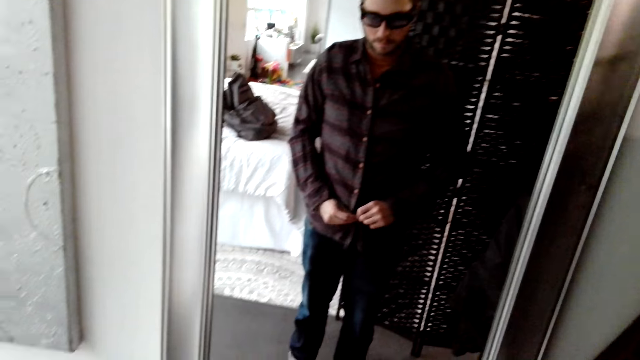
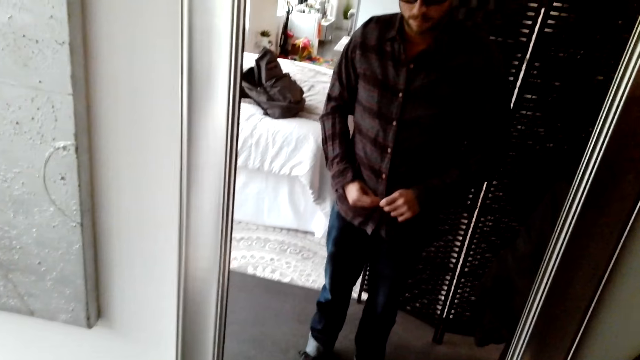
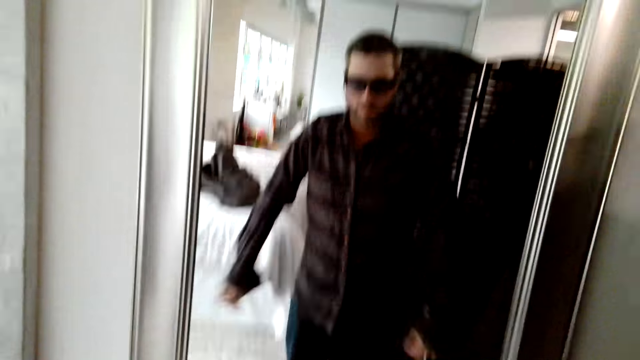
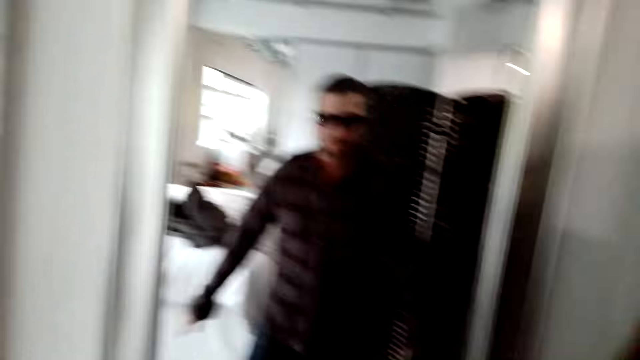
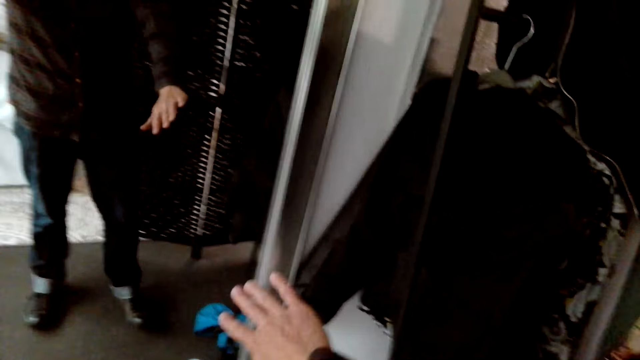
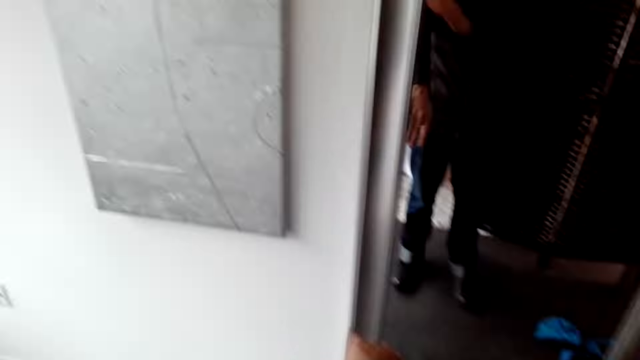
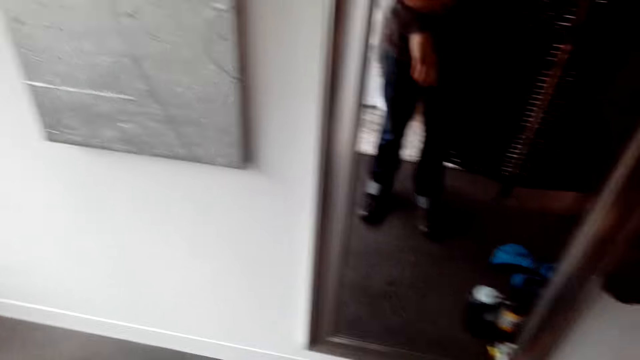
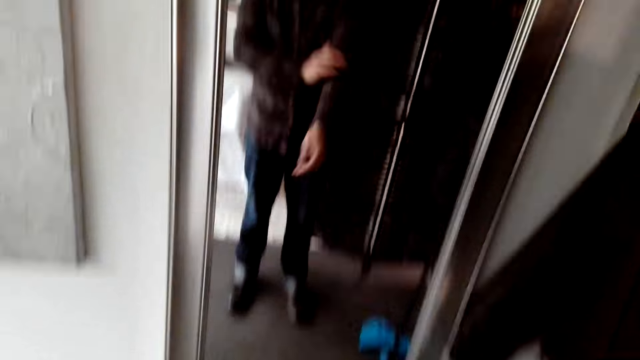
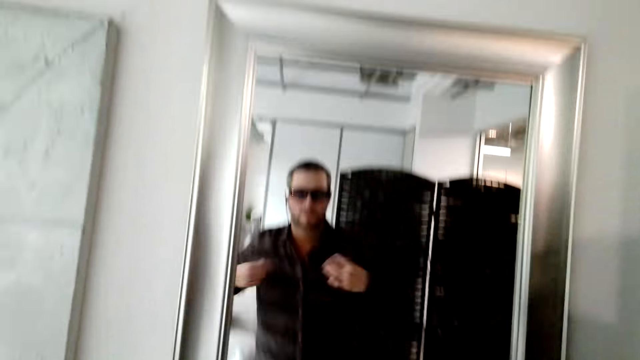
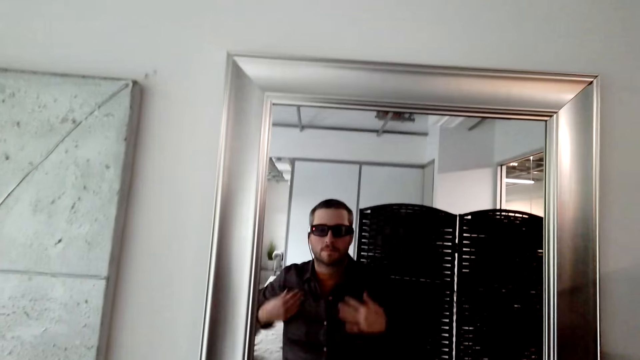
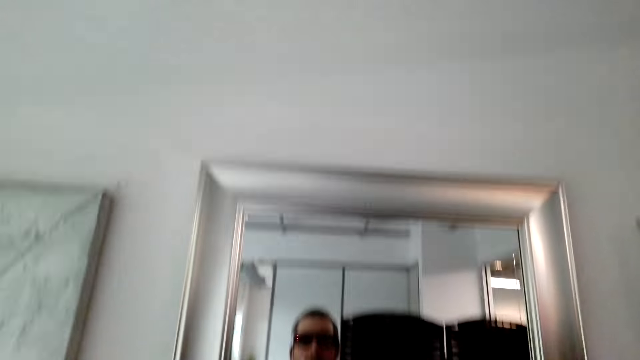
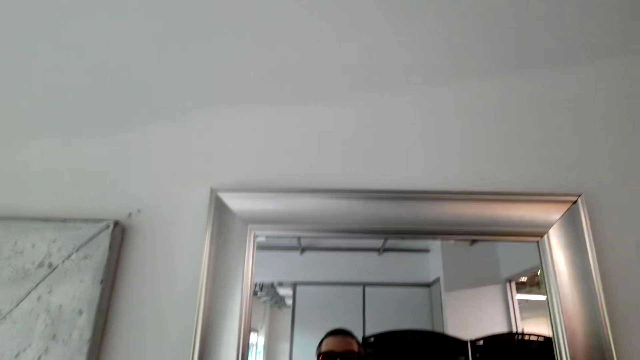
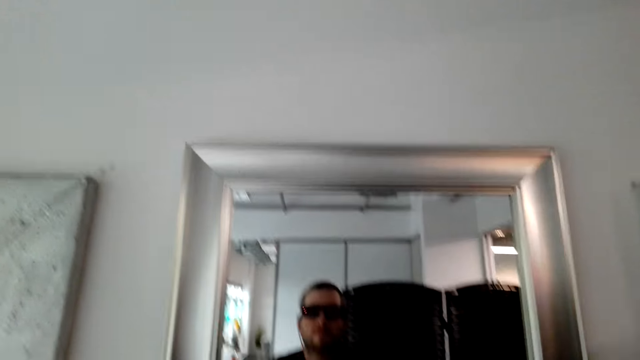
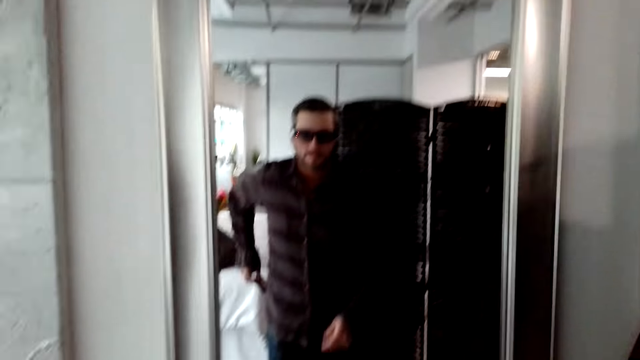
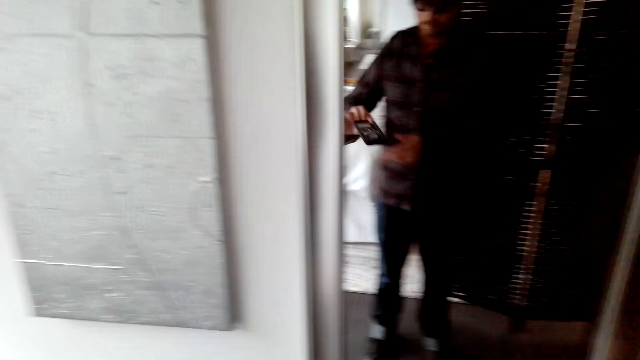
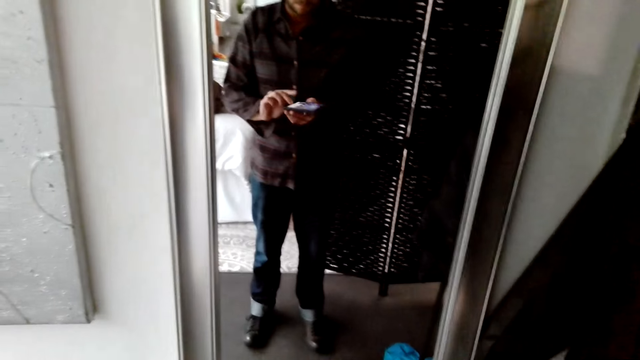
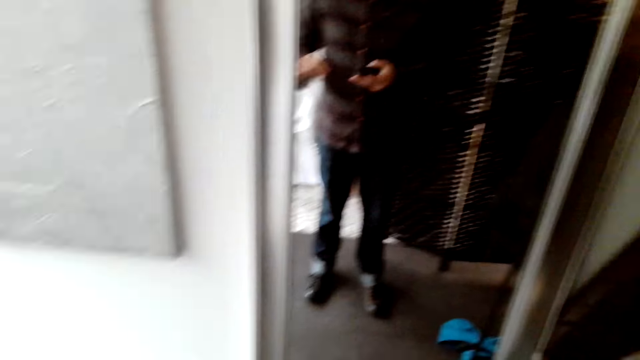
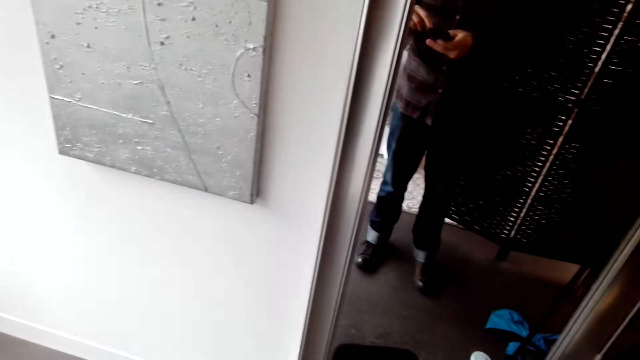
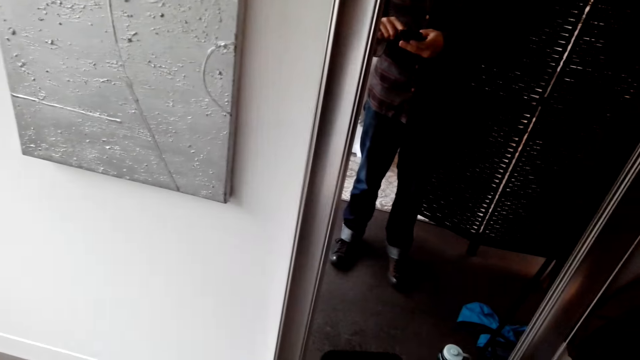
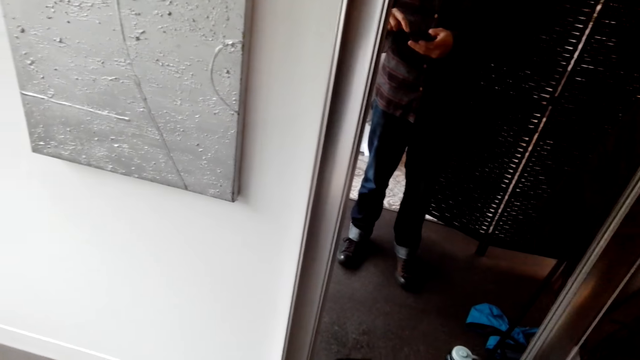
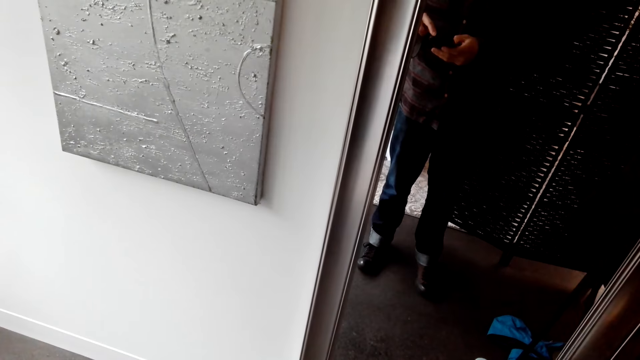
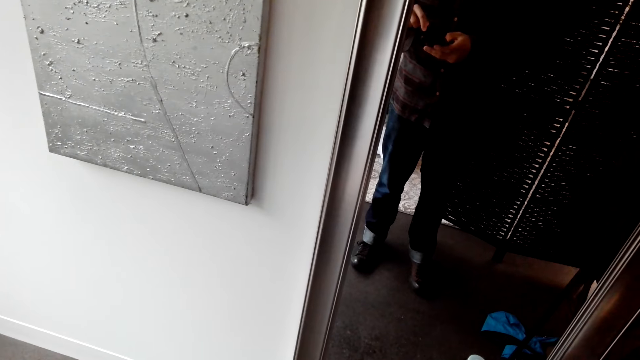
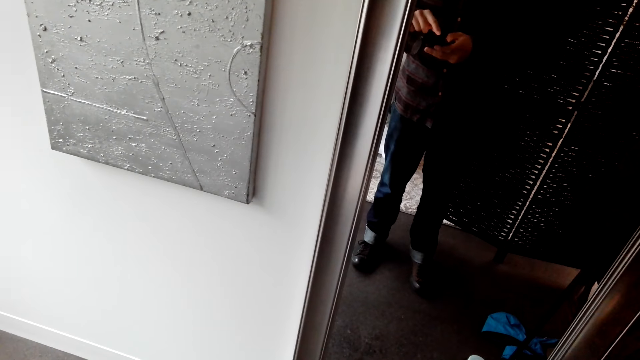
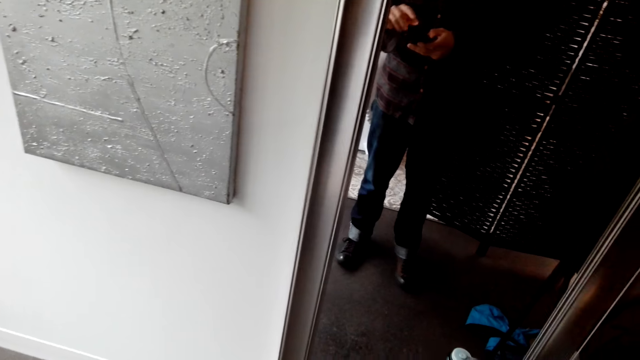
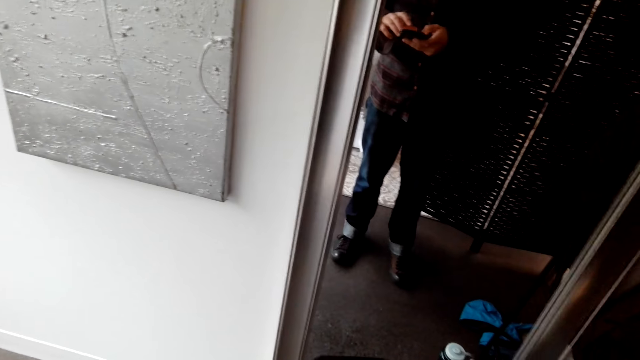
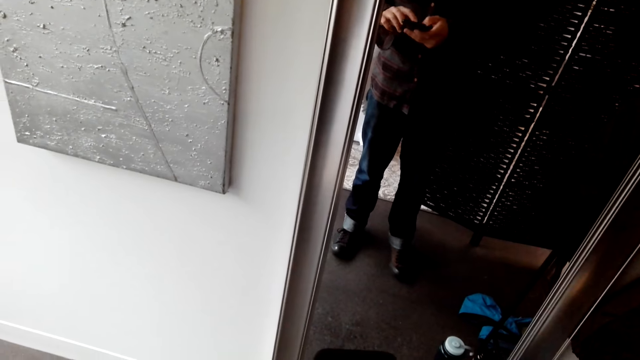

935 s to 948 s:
The camera wearer removes the phone from the pocket. He dials on the phone. He operates the phone in his hands.

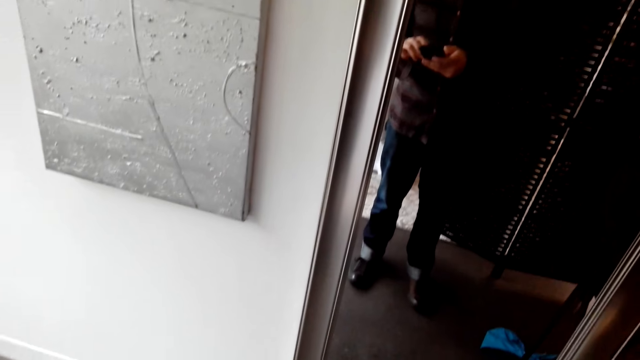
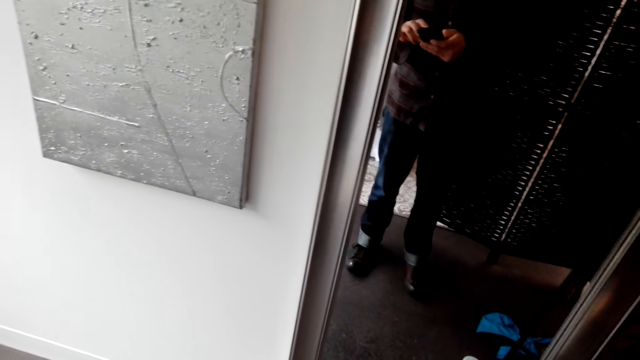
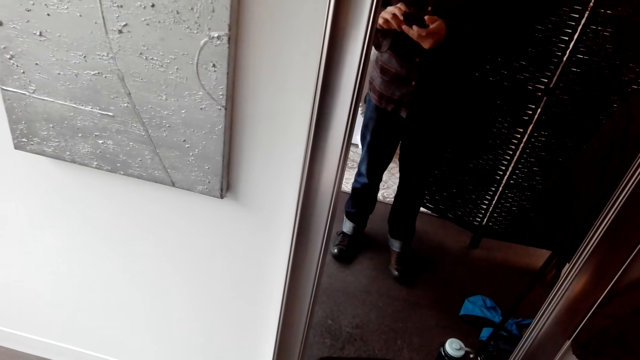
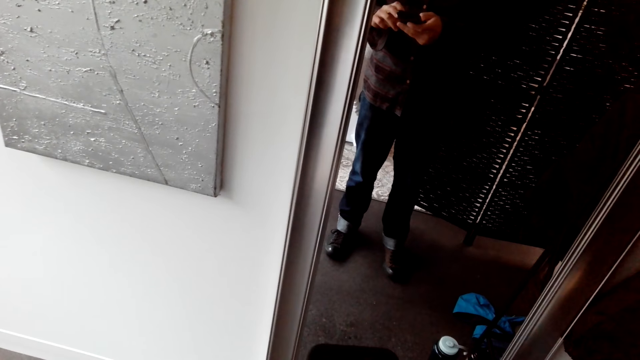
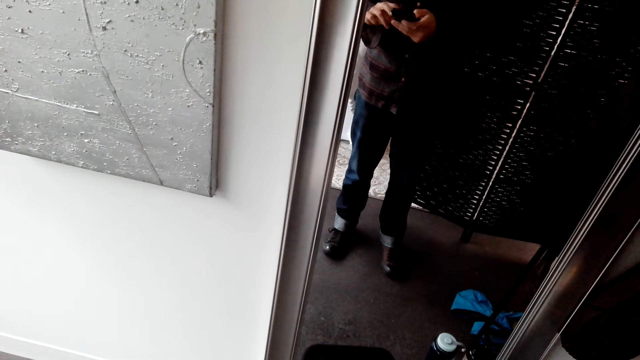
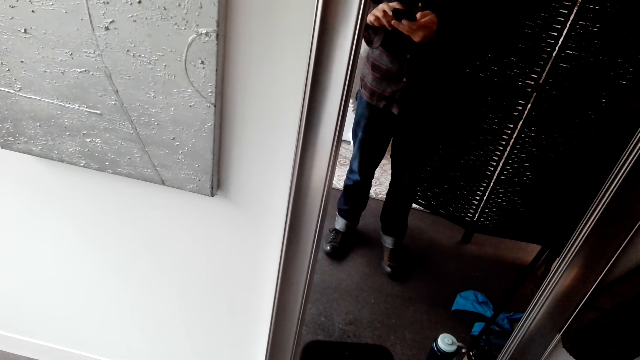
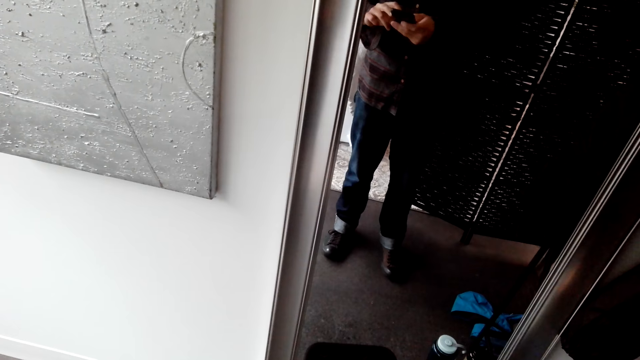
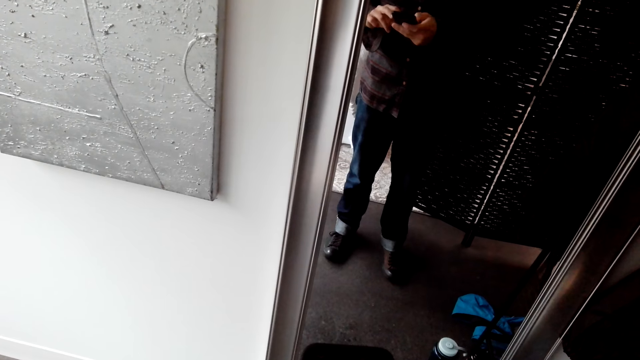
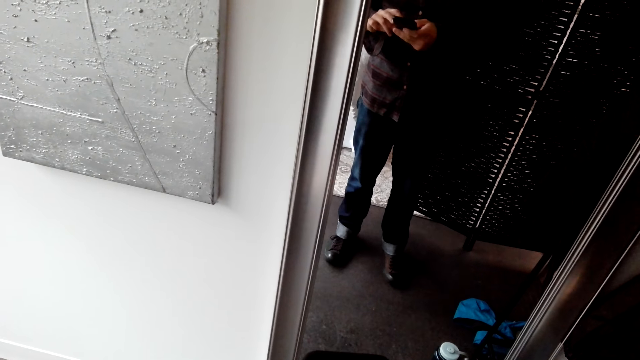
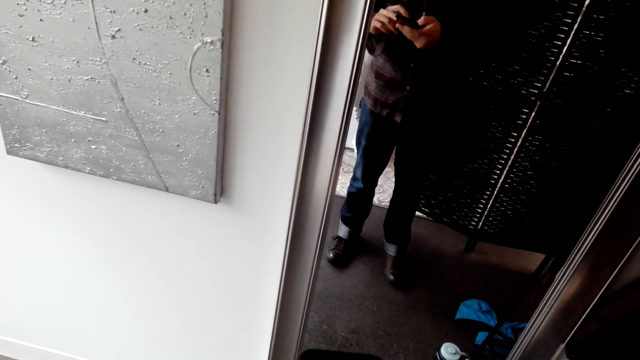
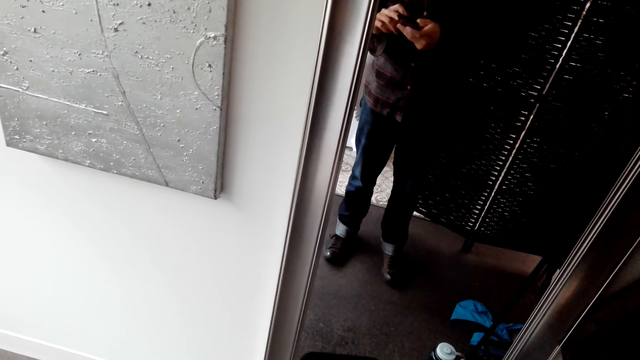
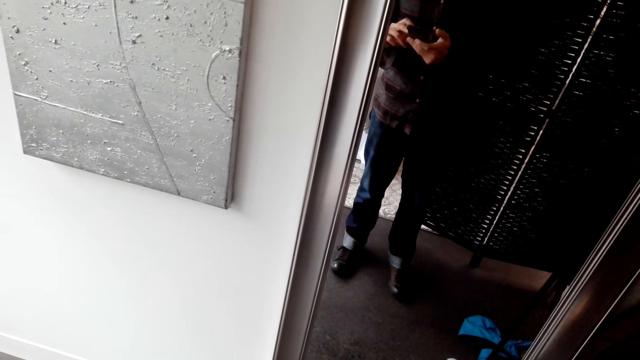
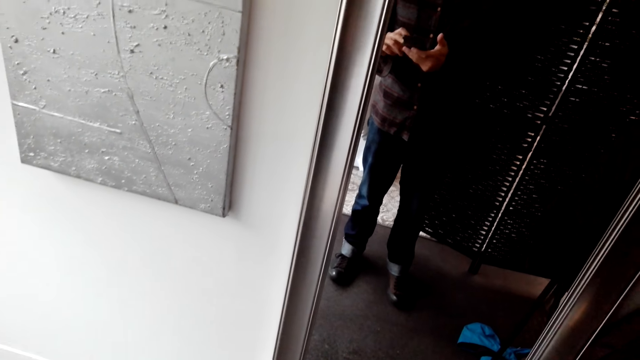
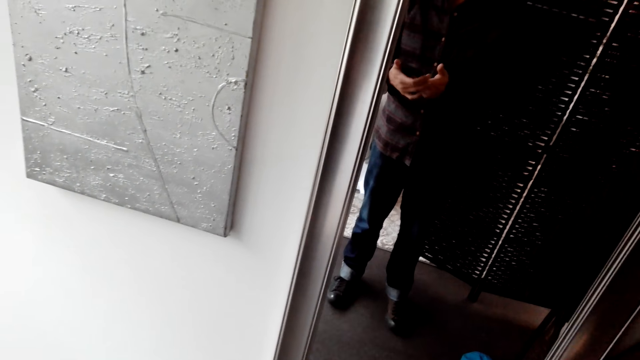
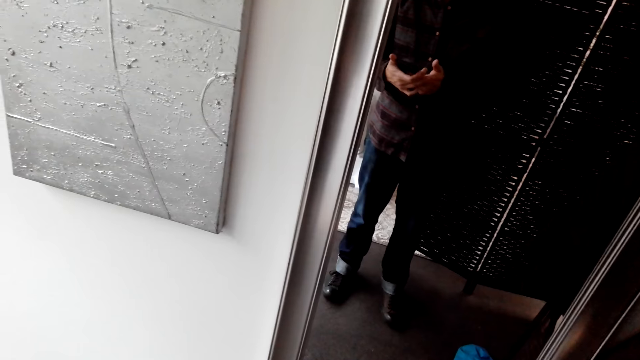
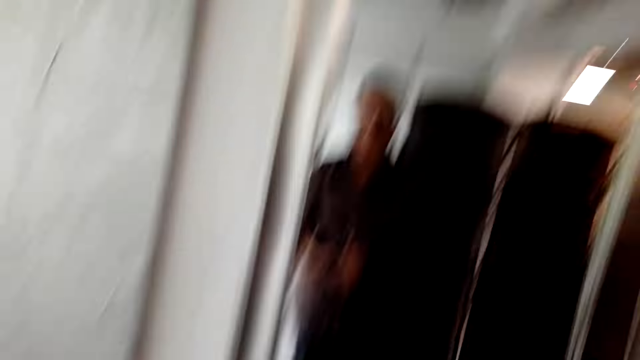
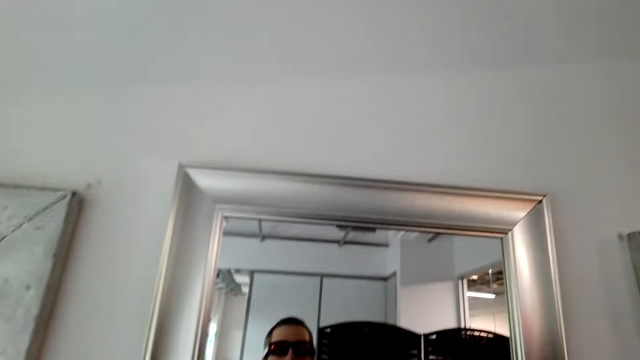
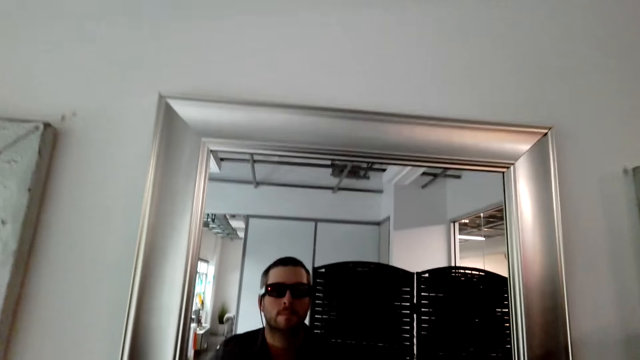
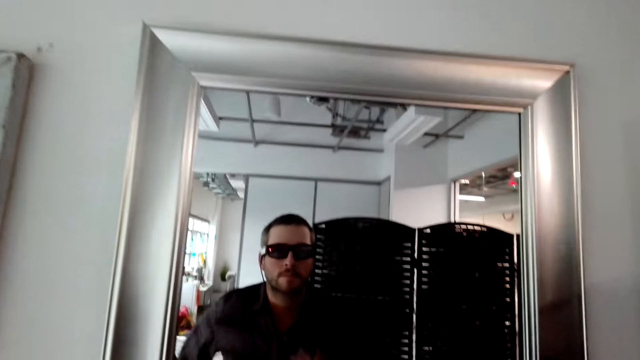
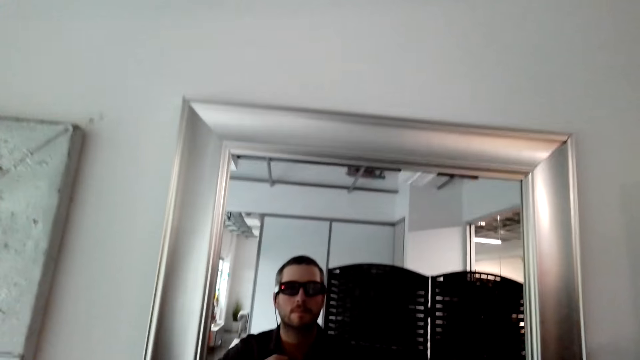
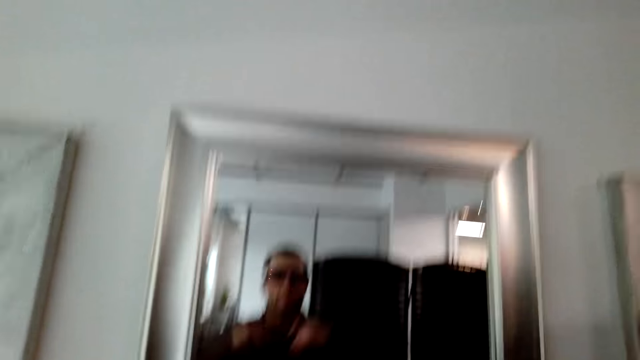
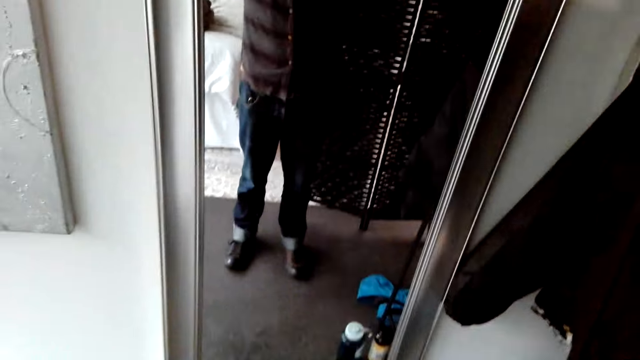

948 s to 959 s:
The camera wearer stares at himself through the mirror.
